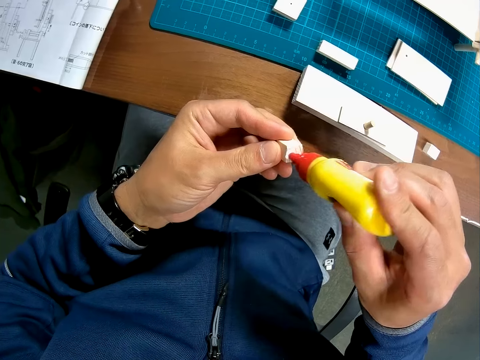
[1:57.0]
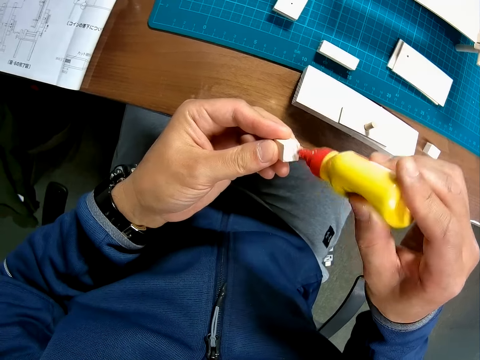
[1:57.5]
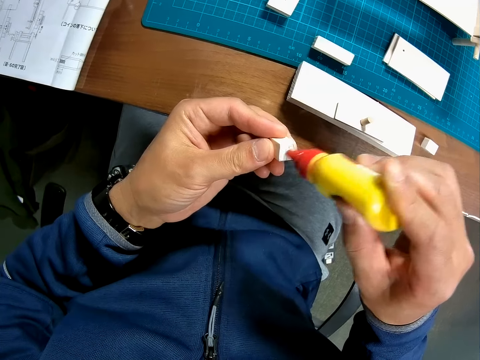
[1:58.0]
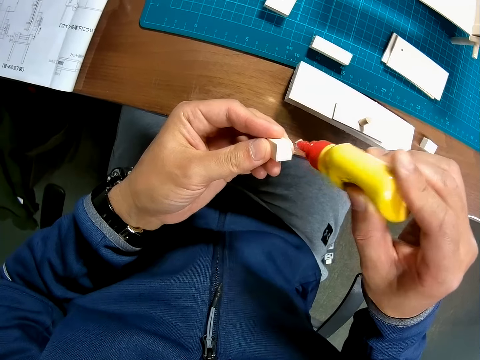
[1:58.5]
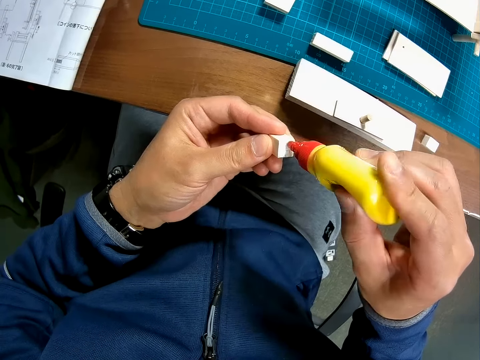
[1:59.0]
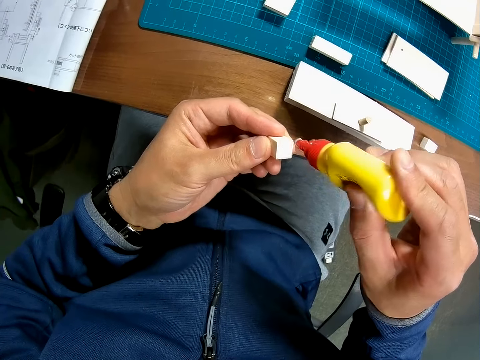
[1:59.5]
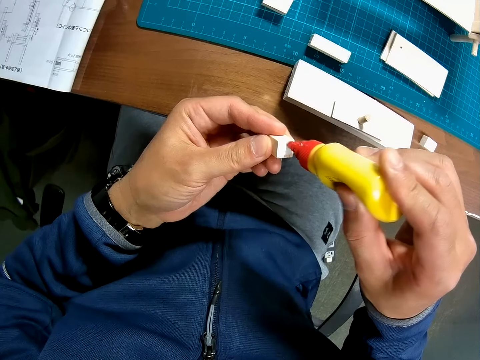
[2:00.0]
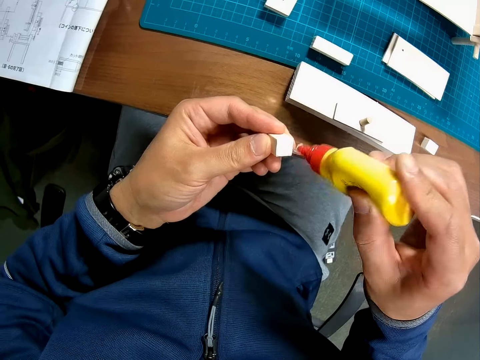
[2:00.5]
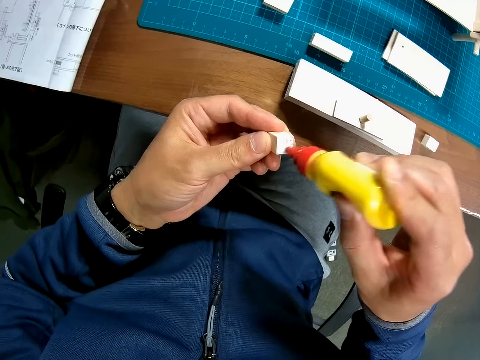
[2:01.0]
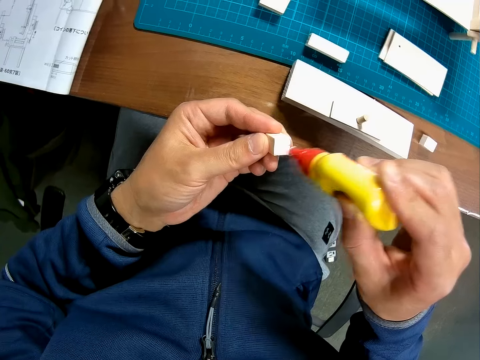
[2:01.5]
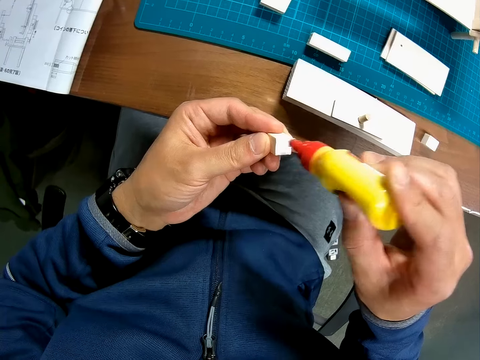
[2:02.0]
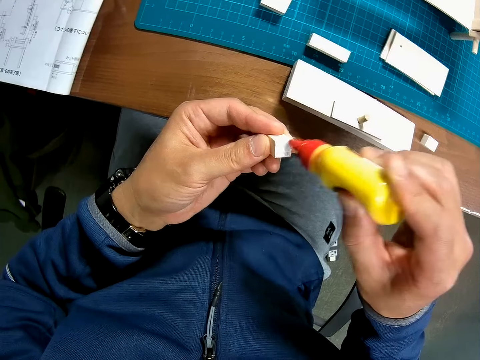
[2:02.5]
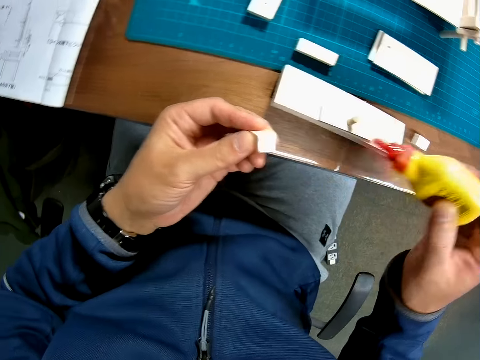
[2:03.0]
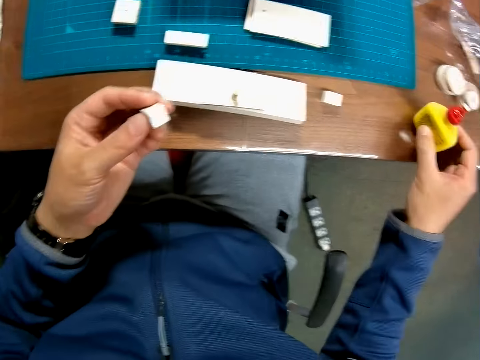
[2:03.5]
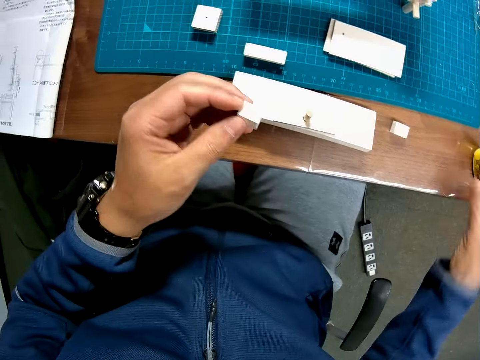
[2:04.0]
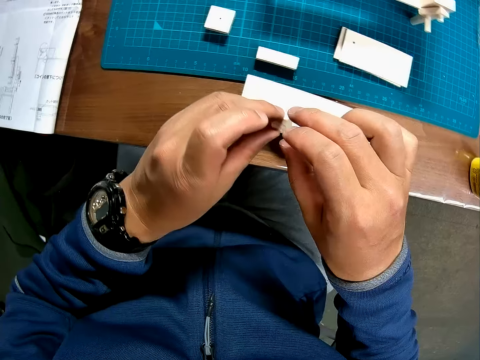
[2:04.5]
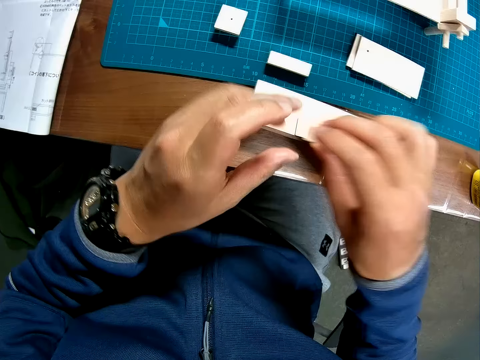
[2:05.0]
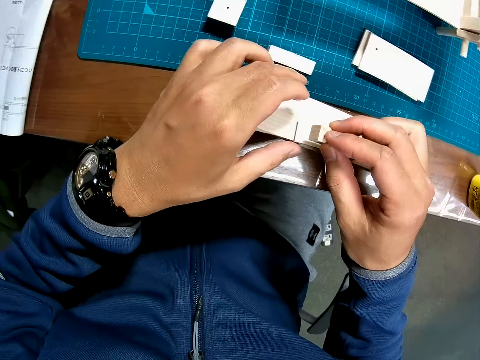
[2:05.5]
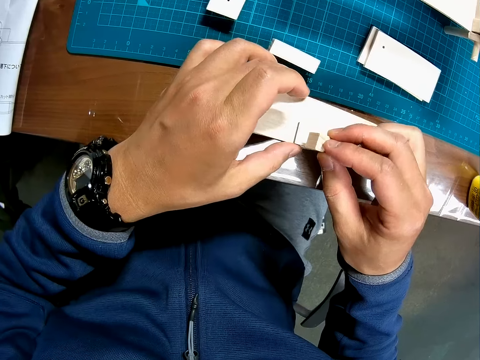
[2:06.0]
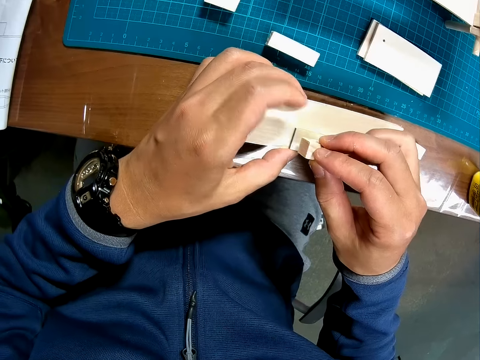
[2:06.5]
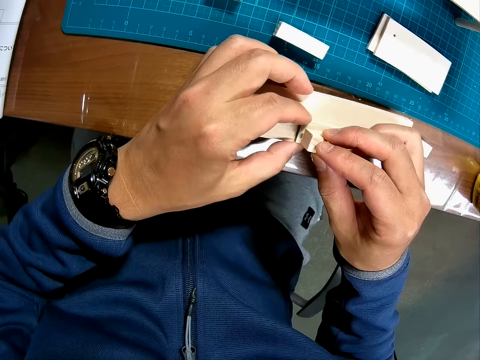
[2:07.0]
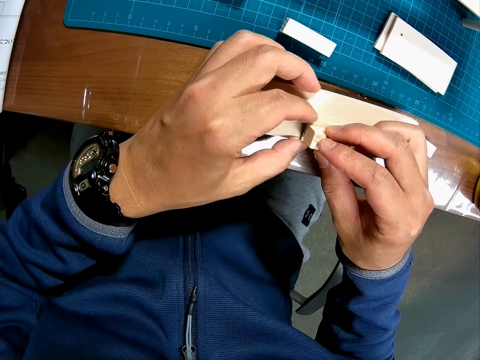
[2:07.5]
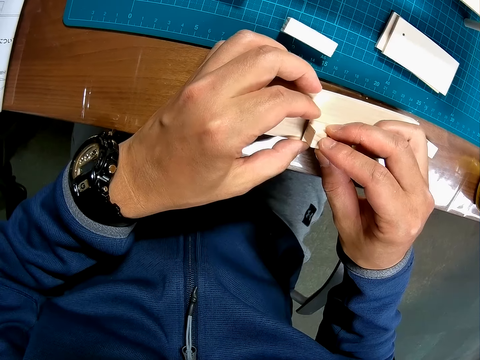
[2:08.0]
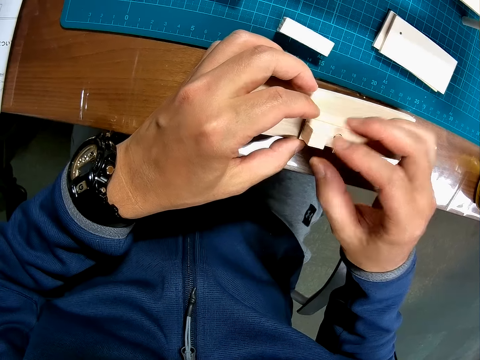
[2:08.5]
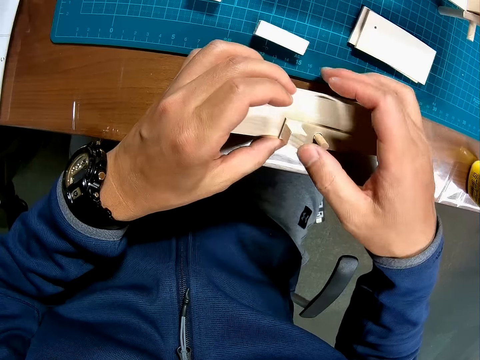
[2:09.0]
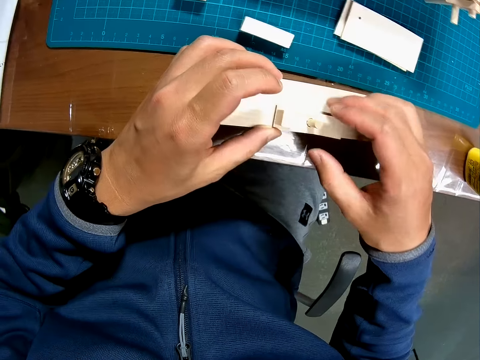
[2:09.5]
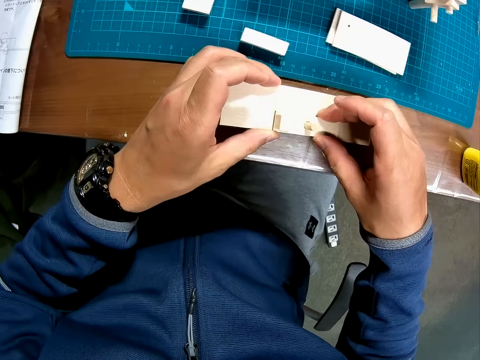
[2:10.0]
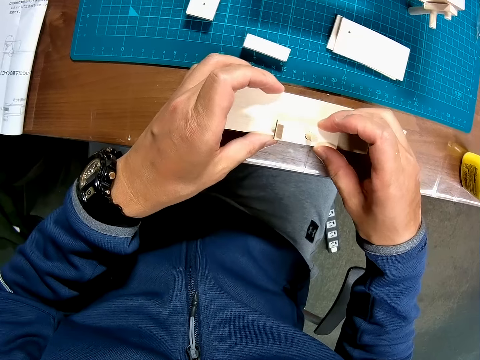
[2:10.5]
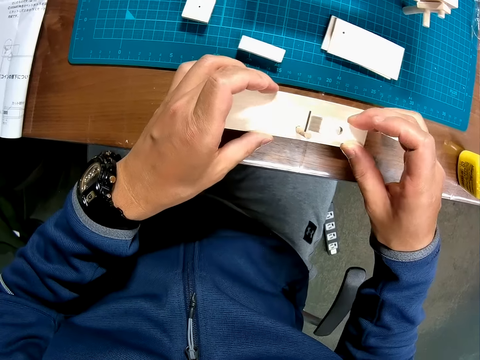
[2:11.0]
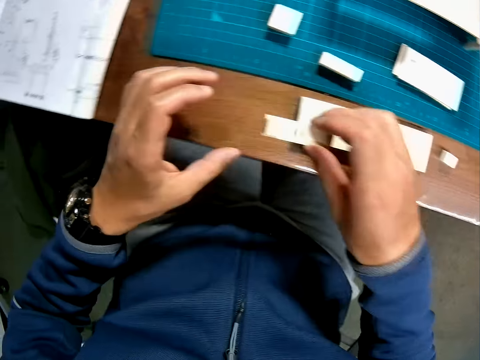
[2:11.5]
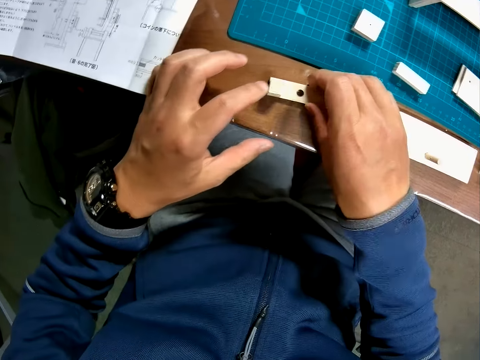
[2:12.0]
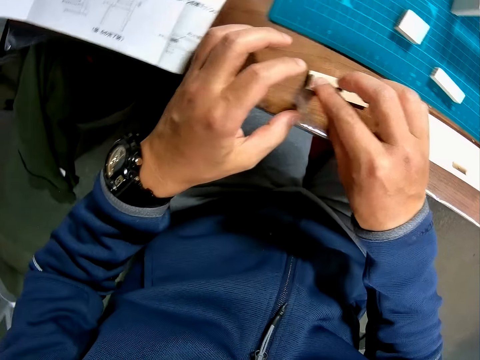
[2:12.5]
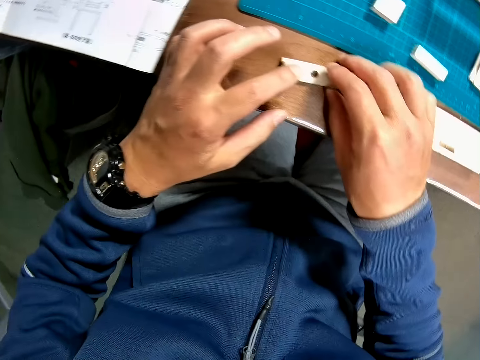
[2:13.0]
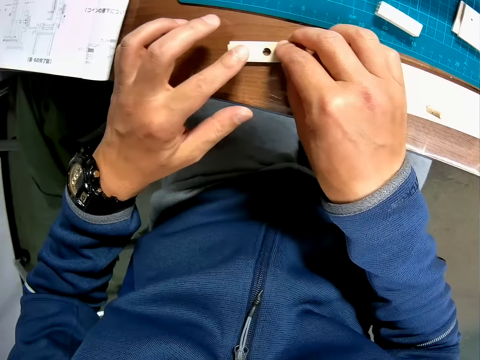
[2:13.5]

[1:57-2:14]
The camera wearer puts the wood glue bottle on the table. They join the cube piece to the rectangular piece. They attach a modeling piece to a model. They remove one of the rectangular pieces from the other. They put the rectangular piece on the table. They set the cube piece on the rectangular piece.

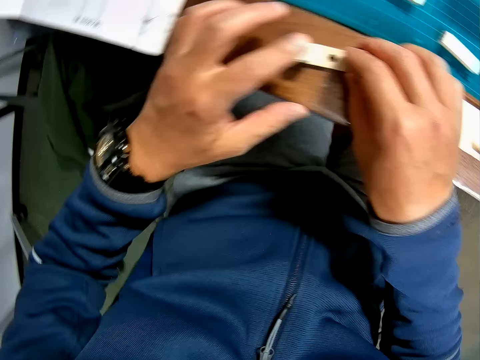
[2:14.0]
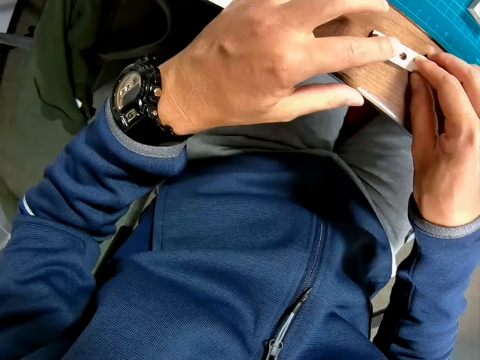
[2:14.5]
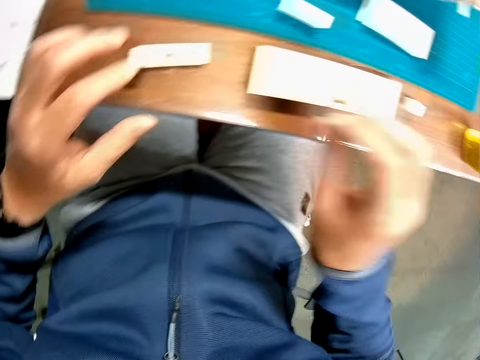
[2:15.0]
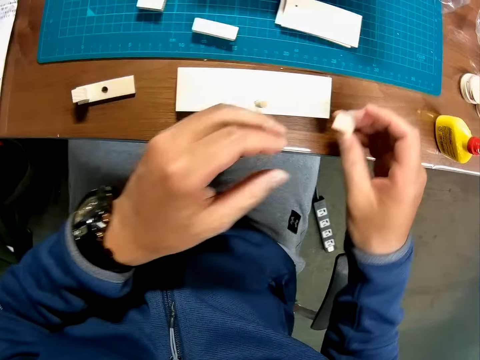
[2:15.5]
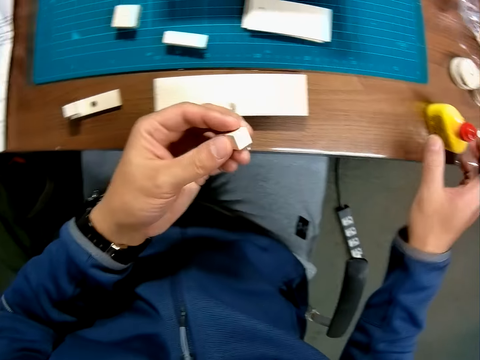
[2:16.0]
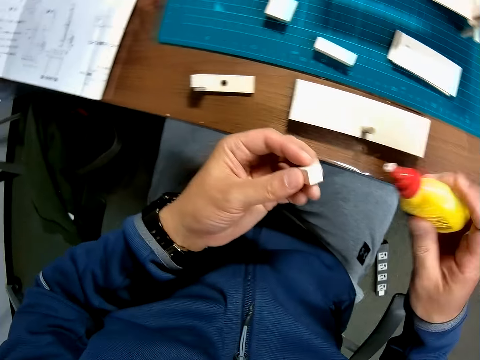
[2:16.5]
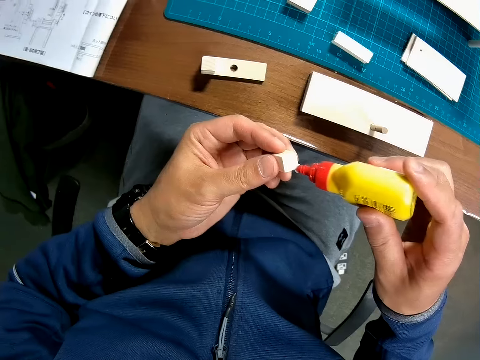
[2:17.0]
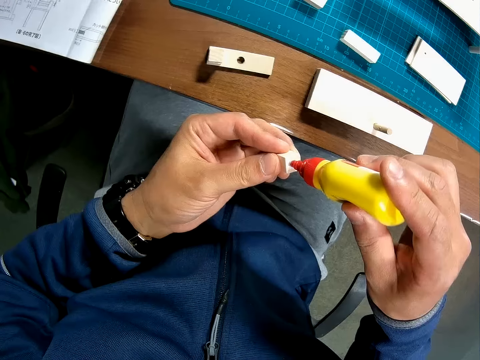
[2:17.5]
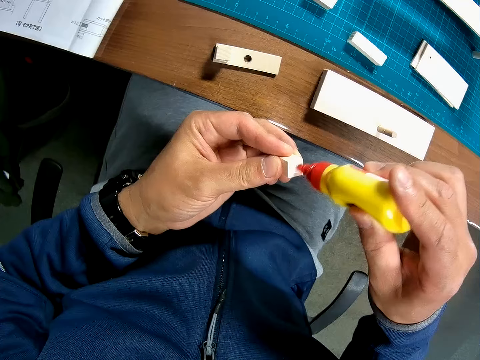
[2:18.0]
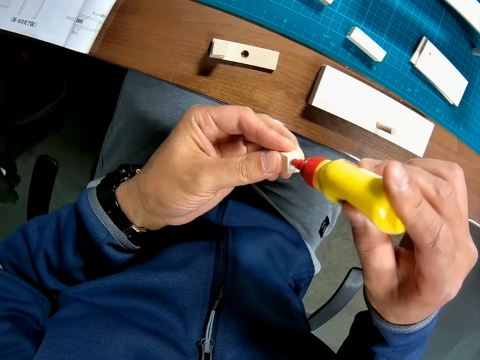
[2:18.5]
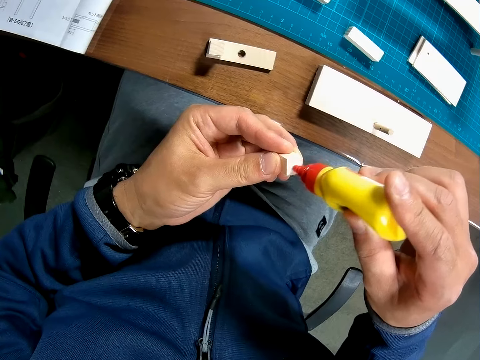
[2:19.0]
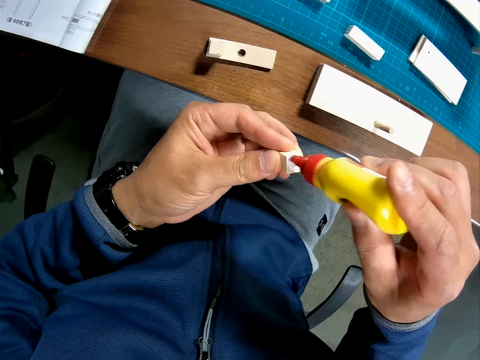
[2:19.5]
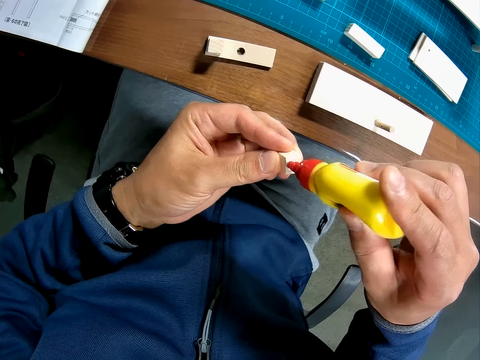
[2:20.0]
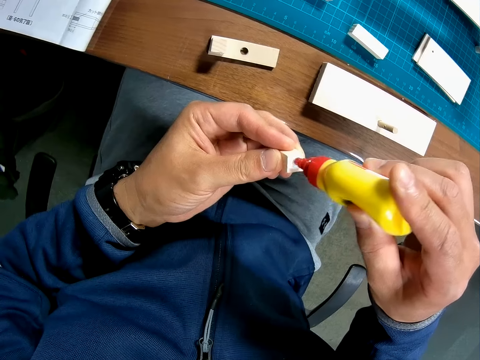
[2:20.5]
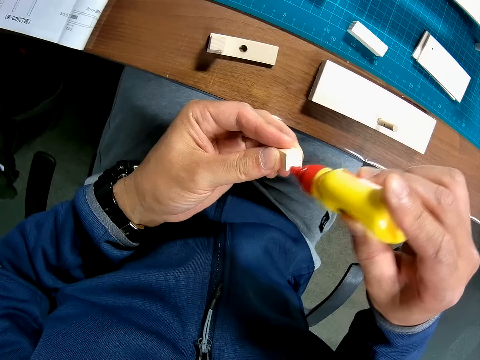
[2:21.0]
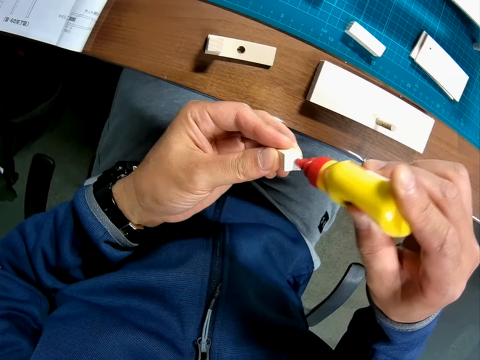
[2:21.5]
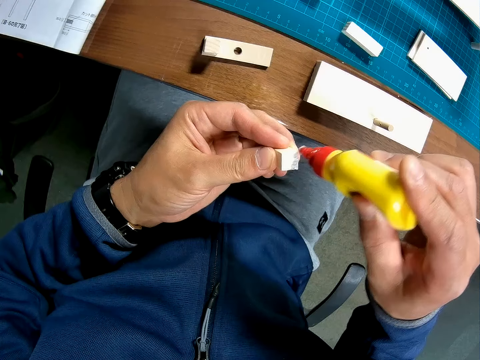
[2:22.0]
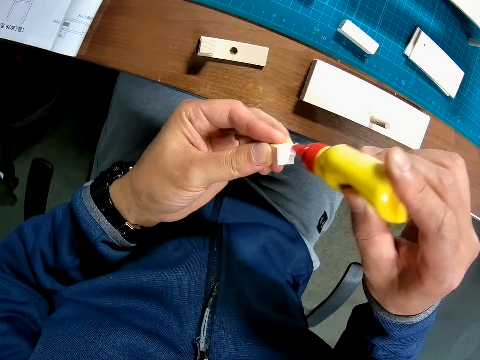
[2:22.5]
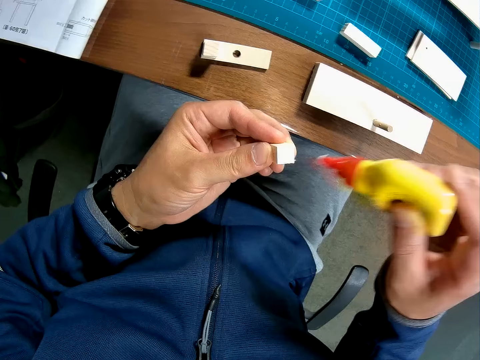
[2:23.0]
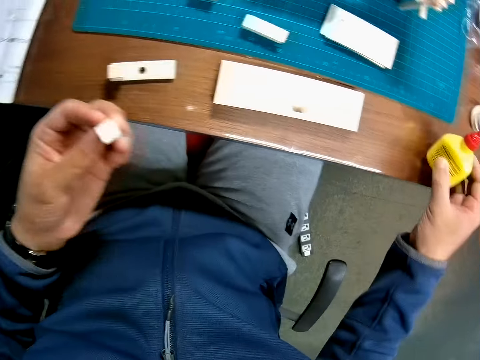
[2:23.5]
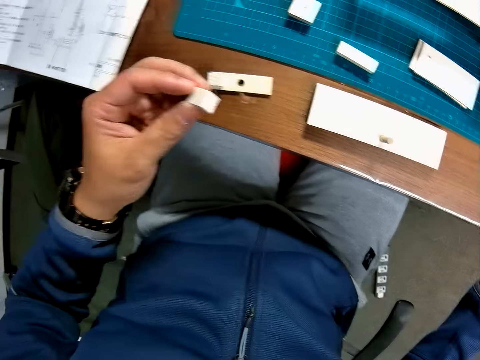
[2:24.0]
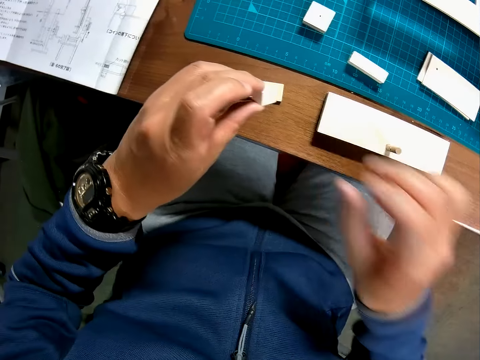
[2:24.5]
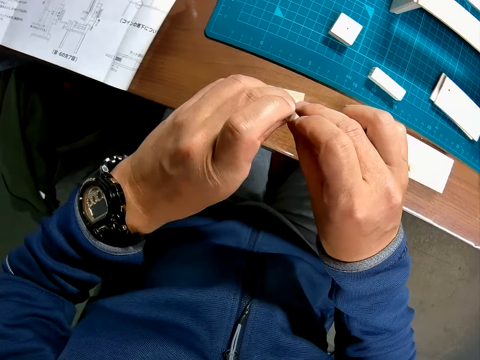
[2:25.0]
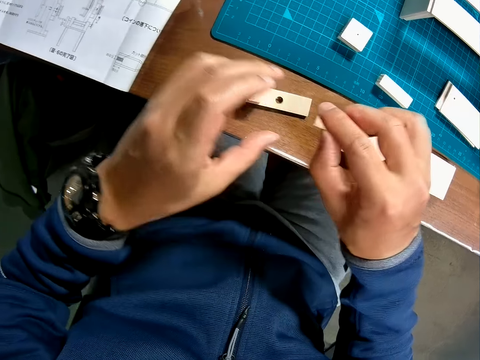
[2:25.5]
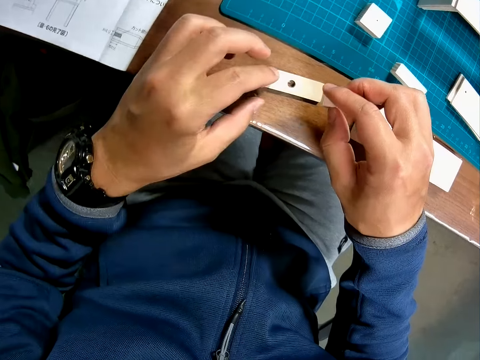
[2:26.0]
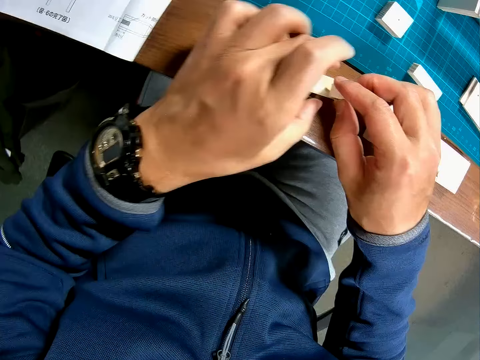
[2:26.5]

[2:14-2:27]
The camera wearer holds a modeling piece with both hands. They pick the second cube piece from the table. They pick the wood glue bottle from the table. They put wood glue on the second cube piece. They put the wood glue bottle on the table. They join the second cube piece to the rectangular piece.
